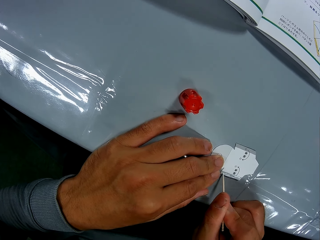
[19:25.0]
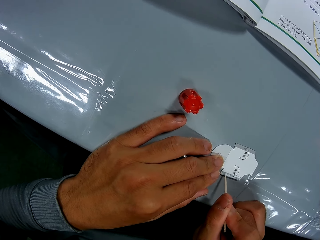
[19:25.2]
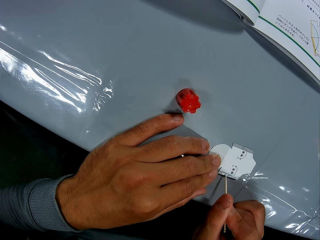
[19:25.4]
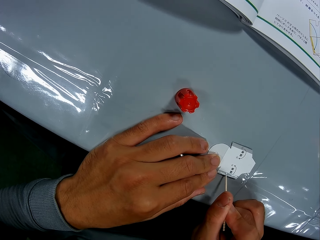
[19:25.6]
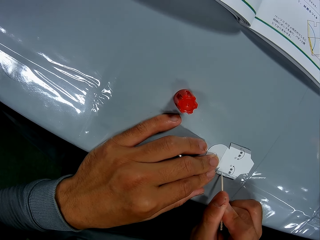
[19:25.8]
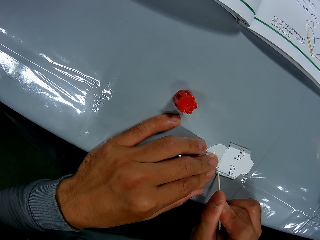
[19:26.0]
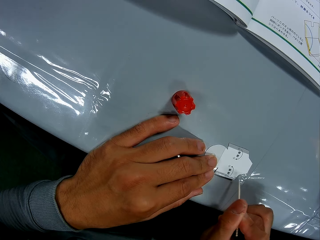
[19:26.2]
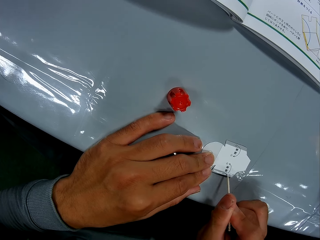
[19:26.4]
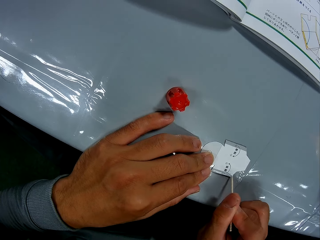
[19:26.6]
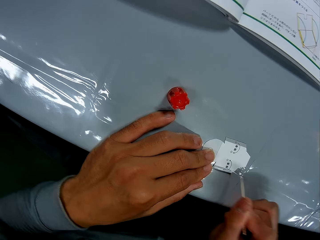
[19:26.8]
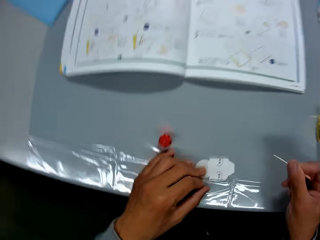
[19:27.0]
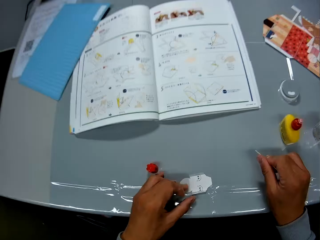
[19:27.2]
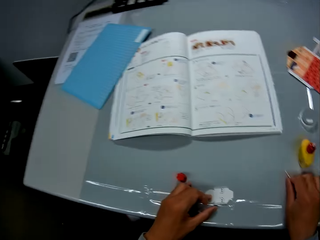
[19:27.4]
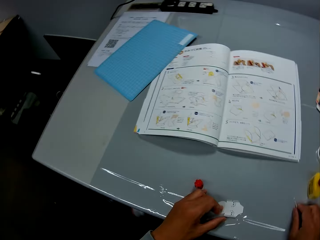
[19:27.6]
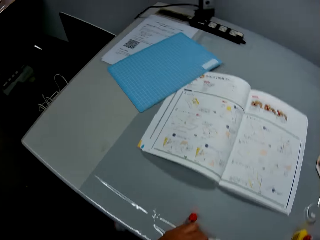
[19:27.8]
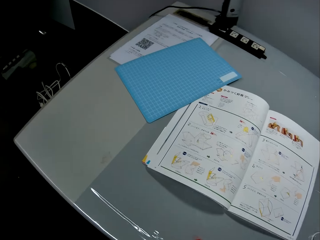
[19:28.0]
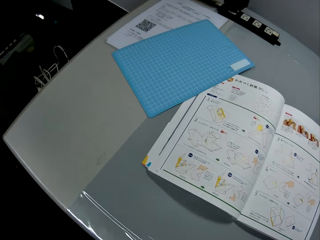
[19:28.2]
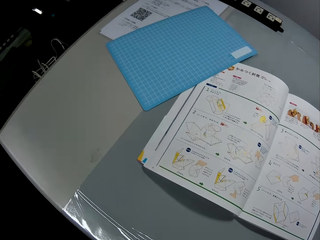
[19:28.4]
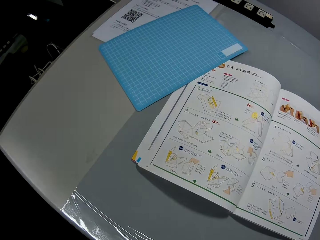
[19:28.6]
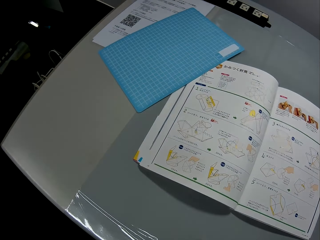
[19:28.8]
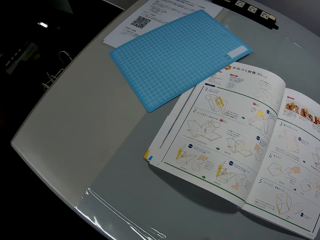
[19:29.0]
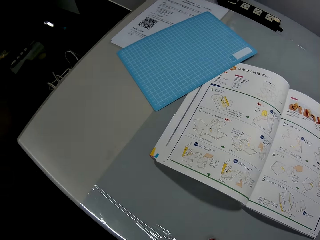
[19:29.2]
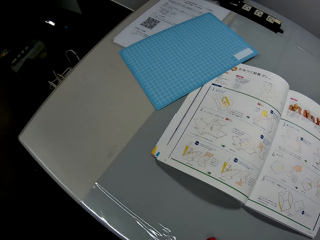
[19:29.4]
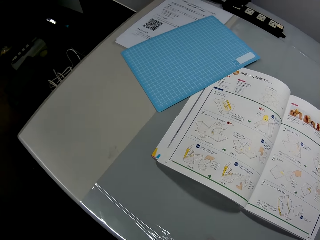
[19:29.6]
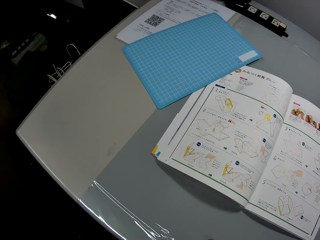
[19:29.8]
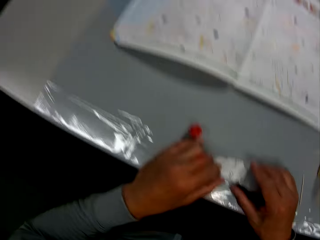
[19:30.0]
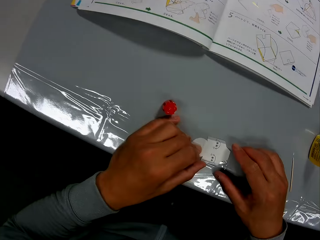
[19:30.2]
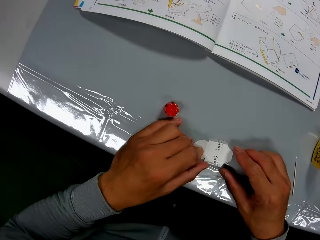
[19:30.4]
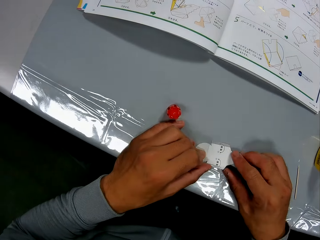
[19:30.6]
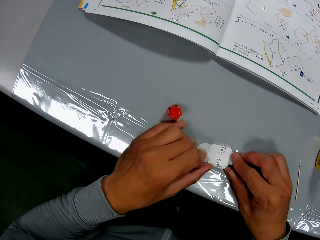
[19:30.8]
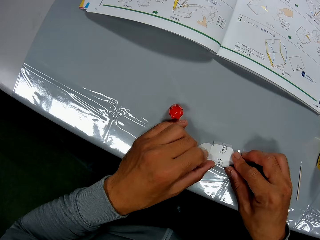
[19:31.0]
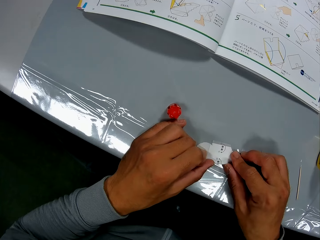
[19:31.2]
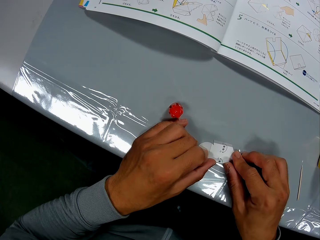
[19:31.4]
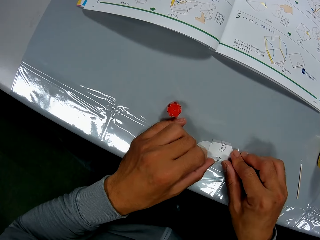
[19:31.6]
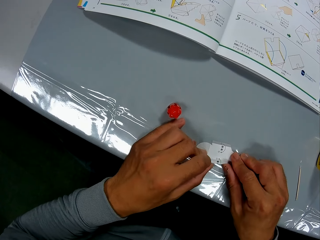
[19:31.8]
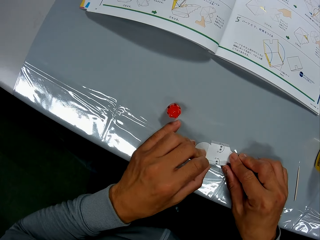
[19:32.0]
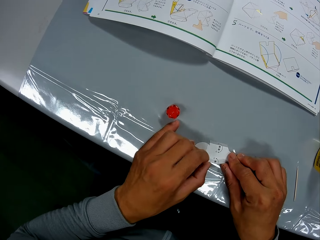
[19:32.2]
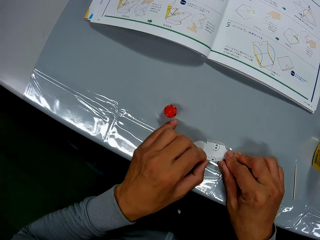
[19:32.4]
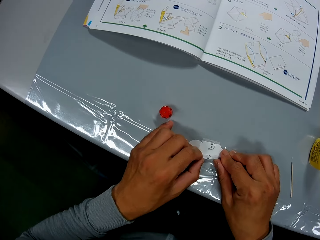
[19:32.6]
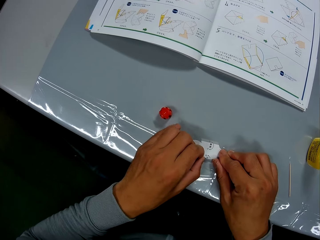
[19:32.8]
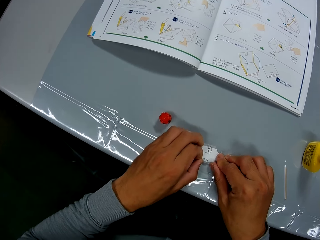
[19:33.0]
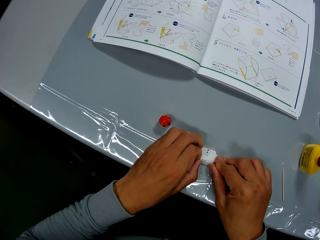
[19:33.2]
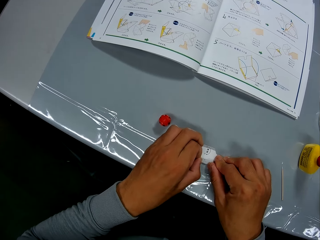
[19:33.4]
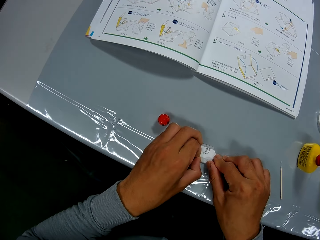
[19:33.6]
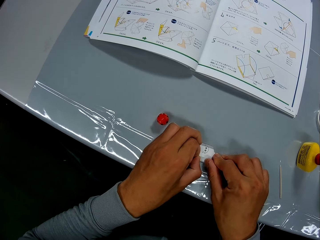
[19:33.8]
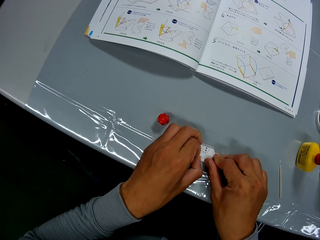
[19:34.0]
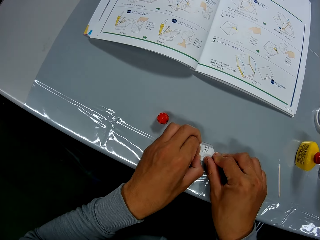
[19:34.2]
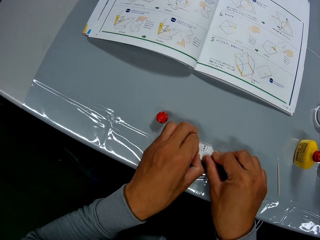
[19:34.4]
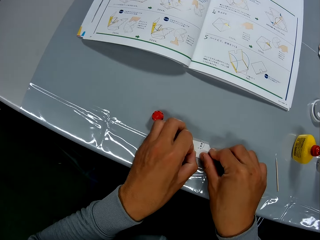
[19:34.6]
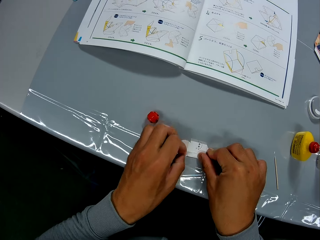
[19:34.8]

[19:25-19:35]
The camera wearer drops the gum paste tool on the table with his right hand. He stares at the book. He stares at the cutout. He folds the paper craft on the table with his hands.

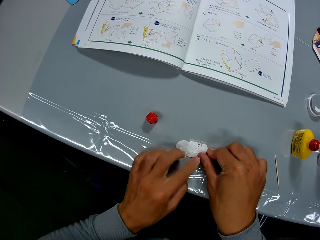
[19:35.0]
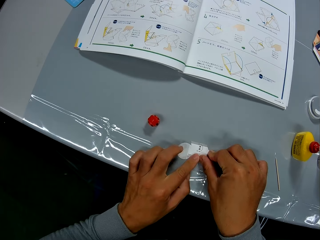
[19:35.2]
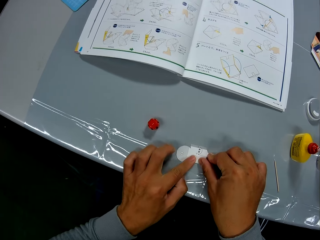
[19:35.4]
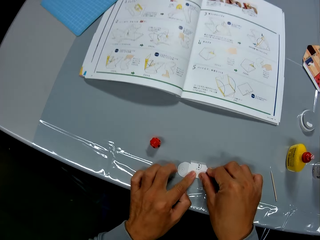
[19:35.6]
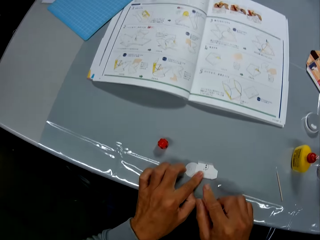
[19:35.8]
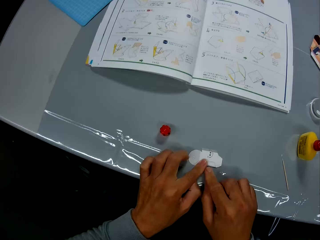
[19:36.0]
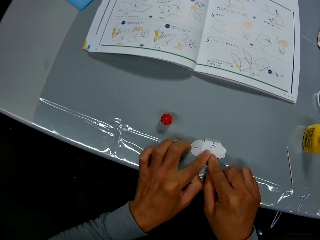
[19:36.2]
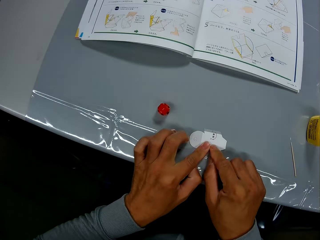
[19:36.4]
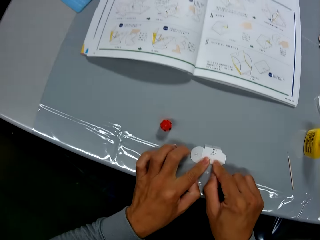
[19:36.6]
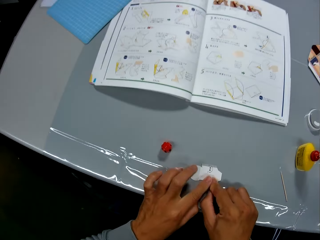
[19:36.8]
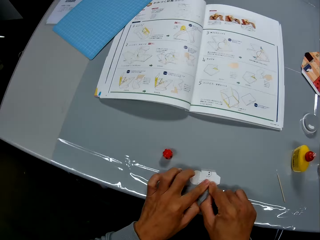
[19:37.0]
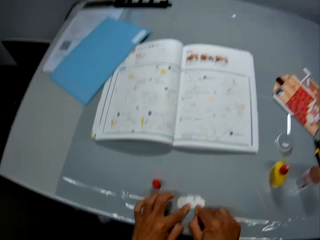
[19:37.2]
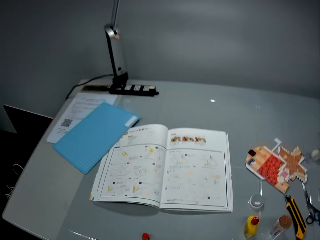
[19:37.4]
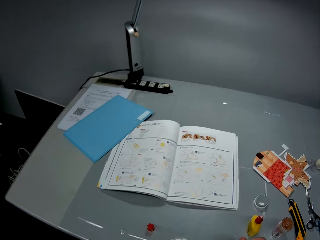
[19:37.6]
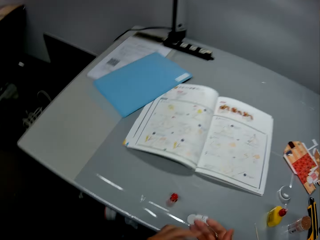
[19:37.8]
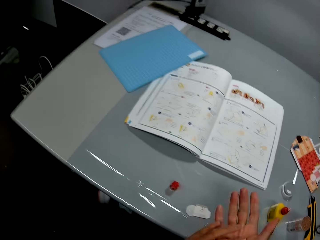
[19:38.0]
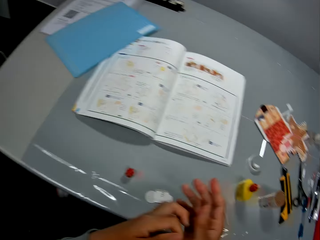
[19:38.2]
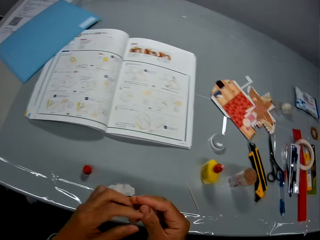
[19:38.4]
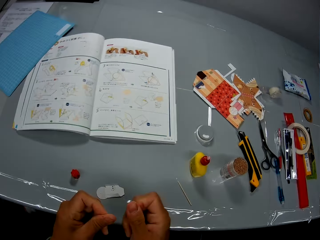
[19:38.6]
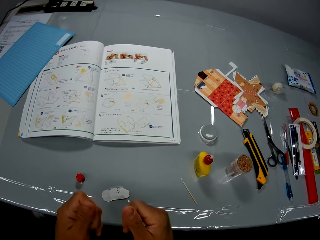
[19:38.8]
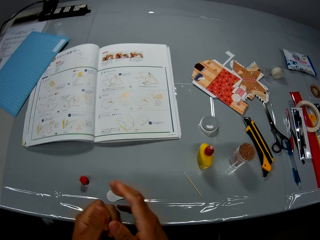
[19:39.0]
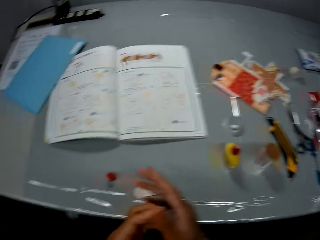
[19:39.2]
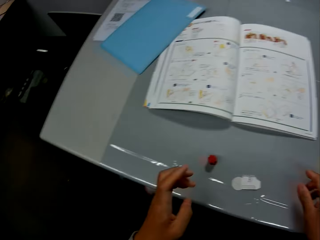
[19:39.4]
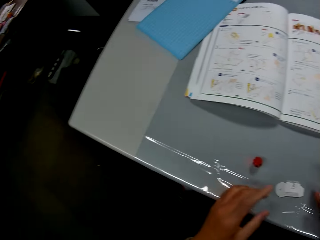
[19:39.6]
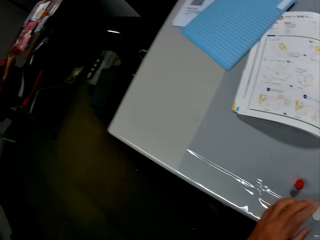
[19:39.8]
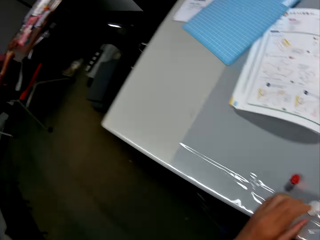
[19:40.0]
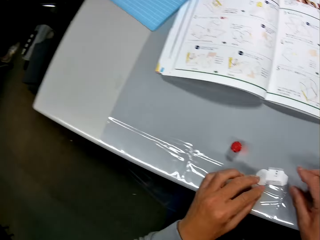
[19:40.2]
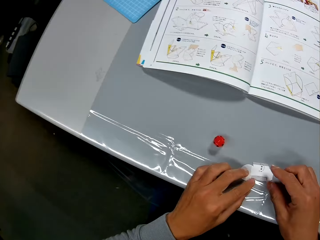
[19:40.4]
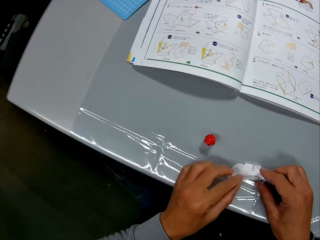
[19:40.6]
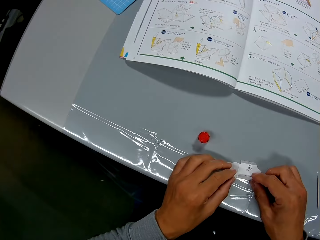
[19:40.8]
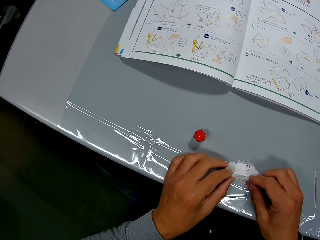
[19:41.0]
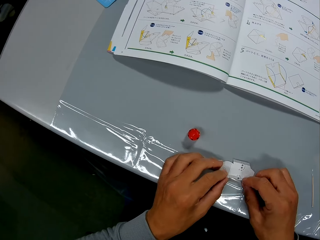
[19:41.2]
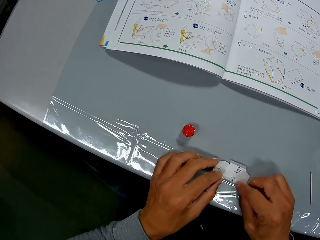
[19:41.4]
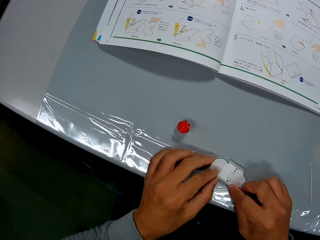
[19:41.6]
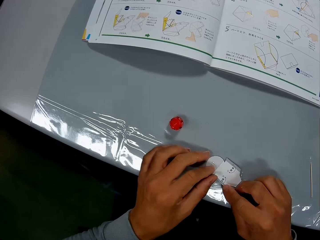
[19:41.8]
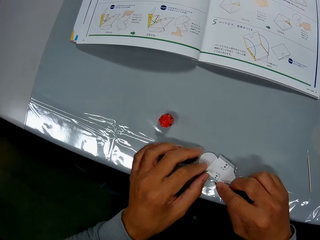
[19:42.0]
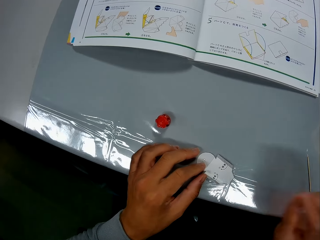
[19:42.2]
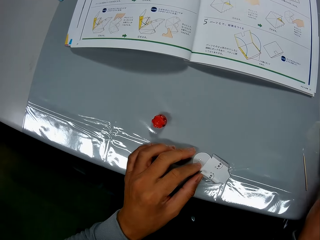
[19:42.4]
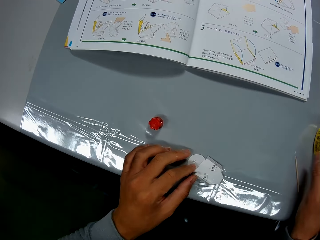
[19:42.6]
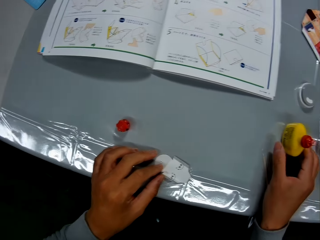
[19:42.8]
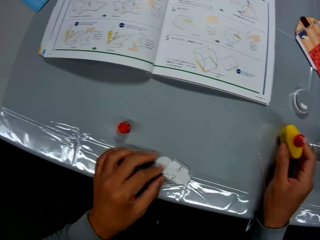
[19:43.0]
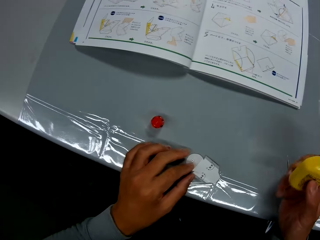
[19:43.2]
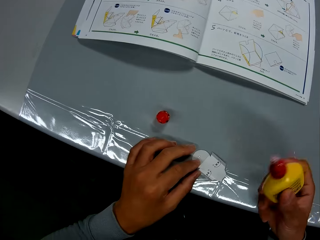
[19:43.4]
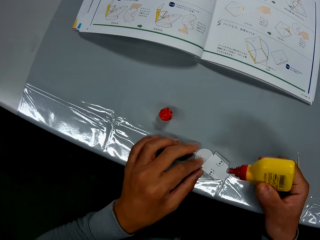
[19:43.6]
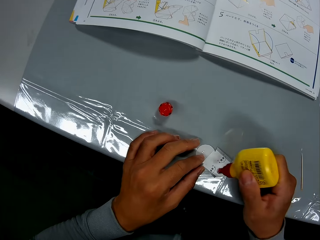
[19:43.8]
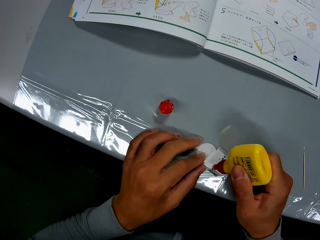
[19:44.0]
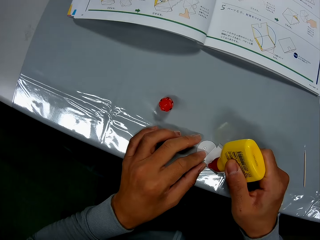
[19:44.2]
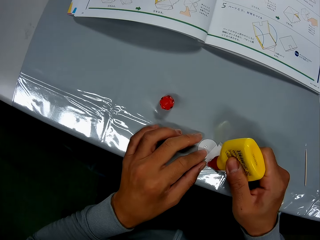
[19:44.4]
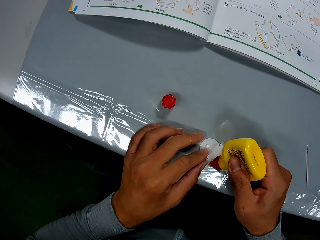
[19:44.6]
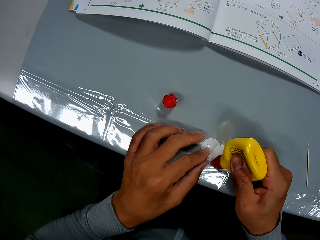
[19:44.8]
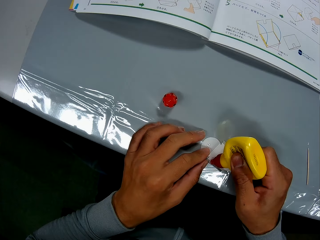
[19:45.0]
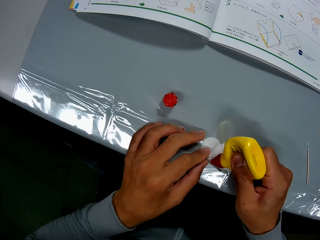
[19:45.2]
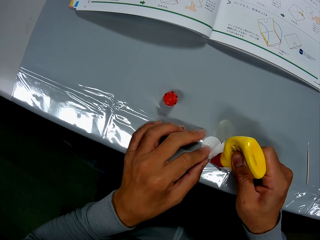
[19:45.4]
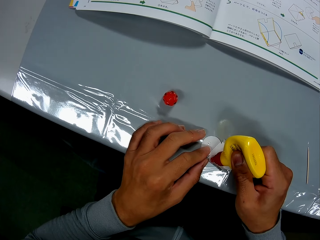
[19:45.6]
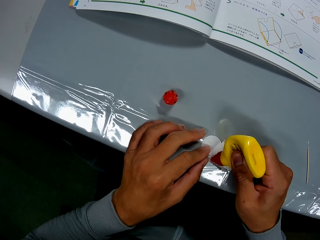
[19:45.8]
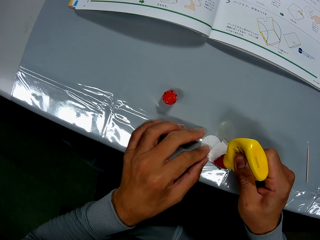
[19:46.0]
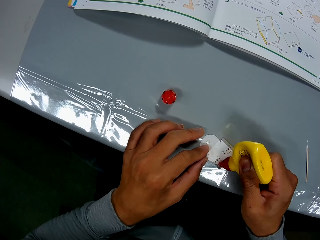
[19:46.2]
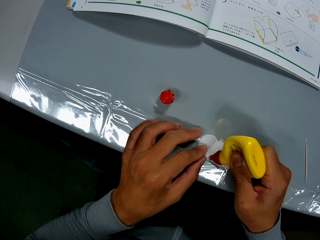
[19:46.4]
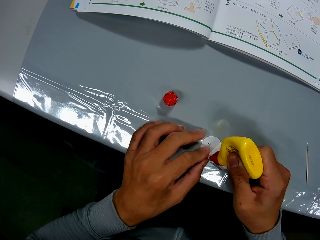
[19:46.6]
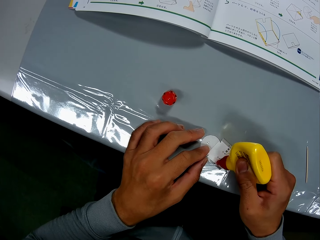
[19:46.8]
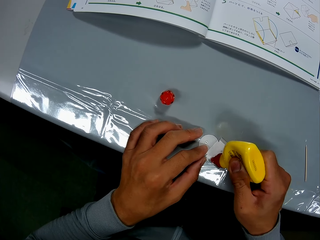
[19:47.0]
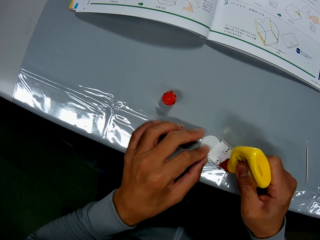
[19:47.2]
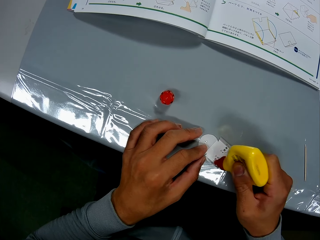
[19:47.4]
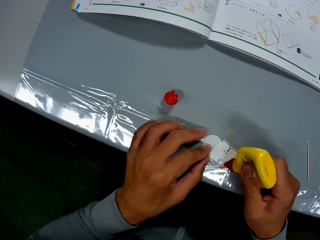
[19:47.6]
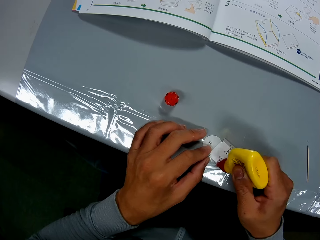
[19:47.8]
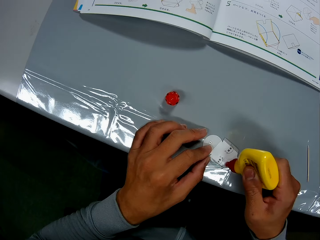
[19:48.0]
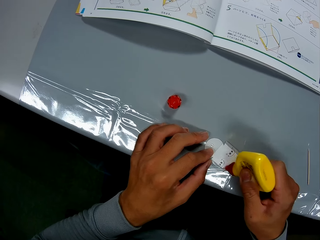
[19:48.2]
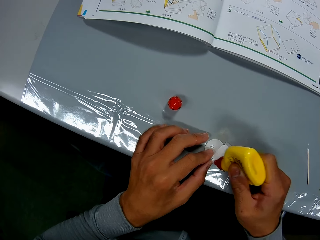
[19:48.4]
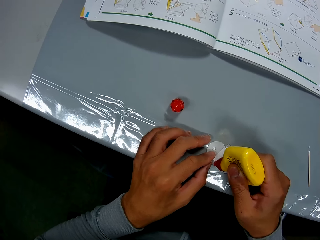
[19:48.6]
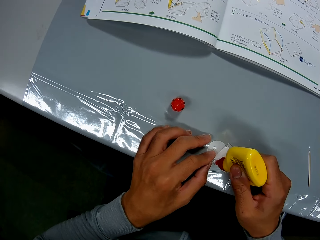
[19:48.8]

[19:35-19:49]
The camera wearer stares at the book. He rubs his fingers together. He stares at his hands. He looks around. He folds the paper craft with his hands. He inspects the cutout. He picks the glue container from the table with his right hand. He applies the glue from the container to the paper craft with his right hand.
